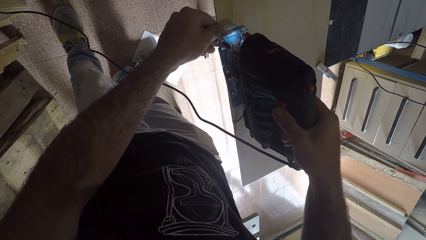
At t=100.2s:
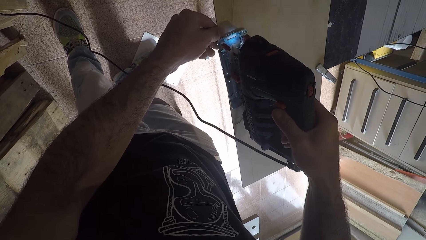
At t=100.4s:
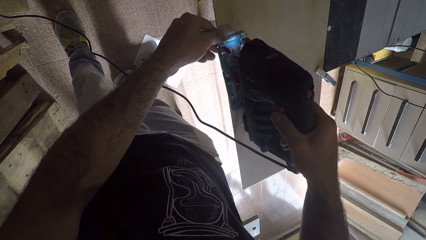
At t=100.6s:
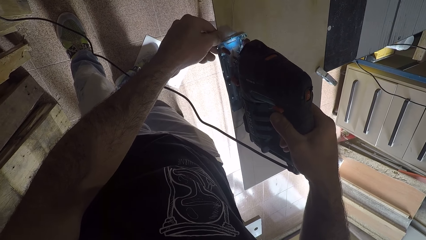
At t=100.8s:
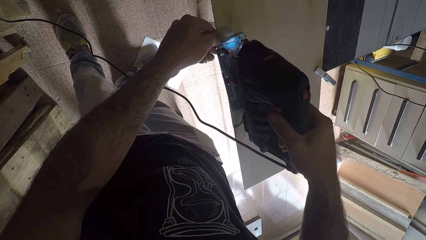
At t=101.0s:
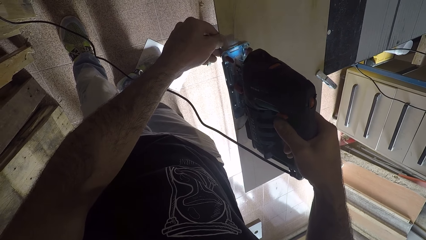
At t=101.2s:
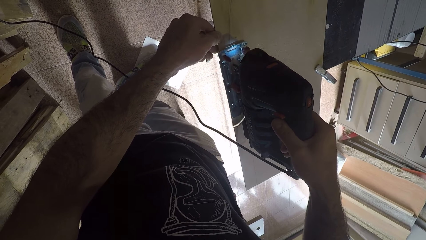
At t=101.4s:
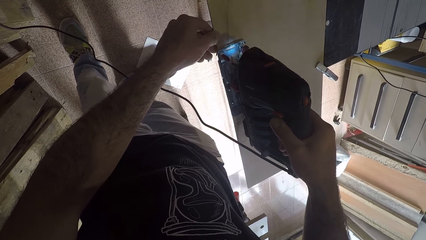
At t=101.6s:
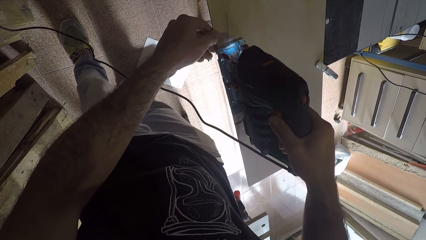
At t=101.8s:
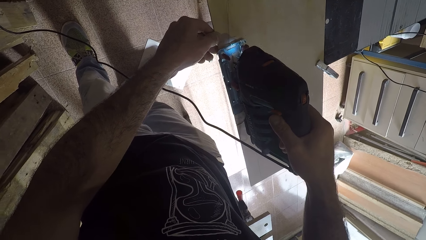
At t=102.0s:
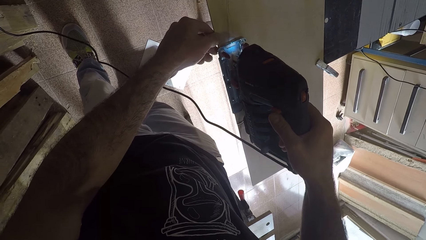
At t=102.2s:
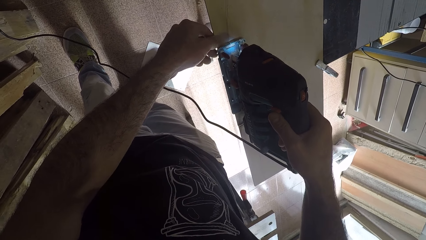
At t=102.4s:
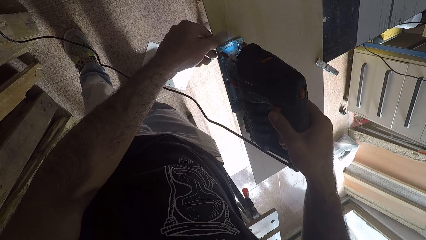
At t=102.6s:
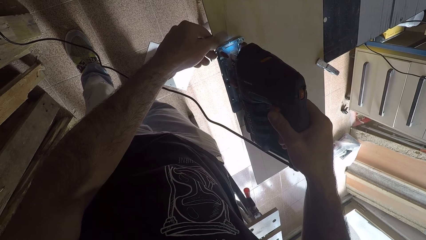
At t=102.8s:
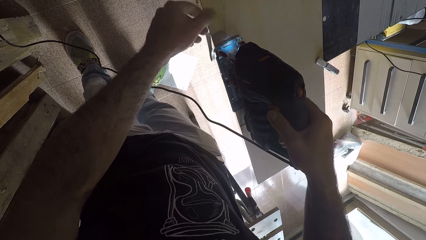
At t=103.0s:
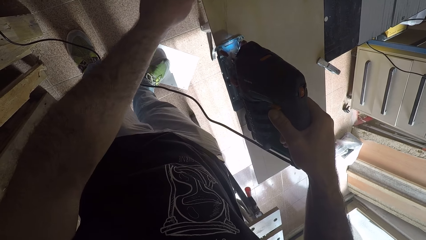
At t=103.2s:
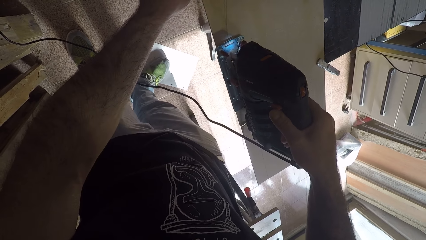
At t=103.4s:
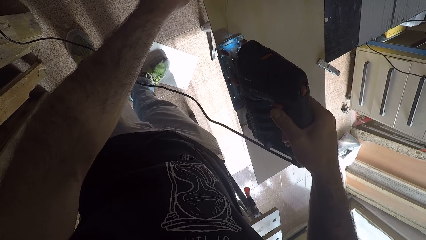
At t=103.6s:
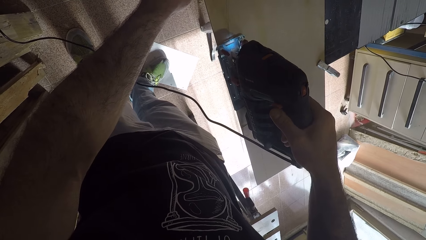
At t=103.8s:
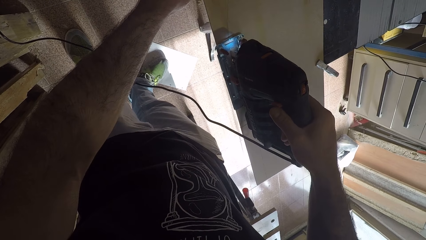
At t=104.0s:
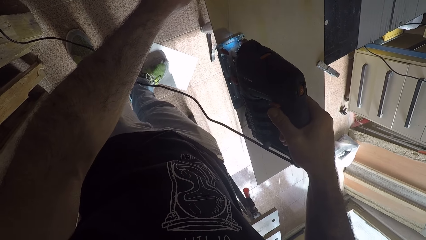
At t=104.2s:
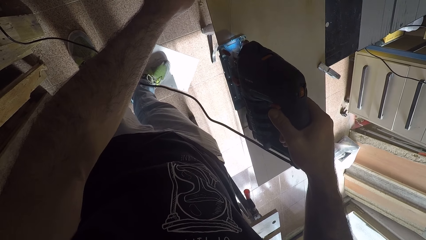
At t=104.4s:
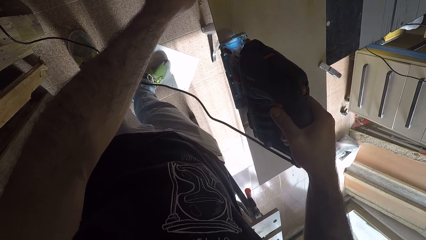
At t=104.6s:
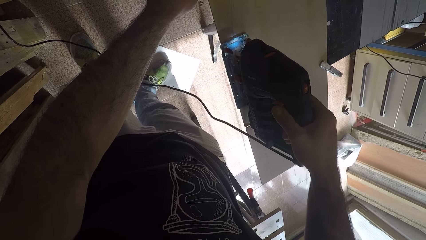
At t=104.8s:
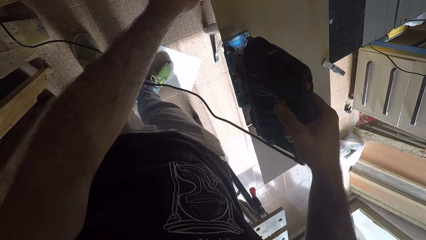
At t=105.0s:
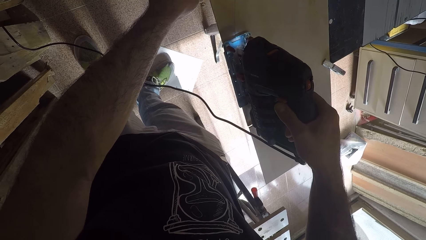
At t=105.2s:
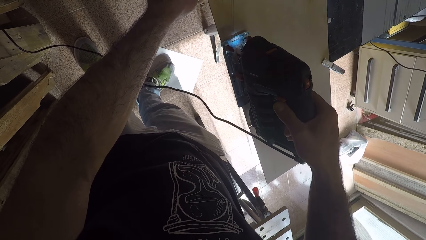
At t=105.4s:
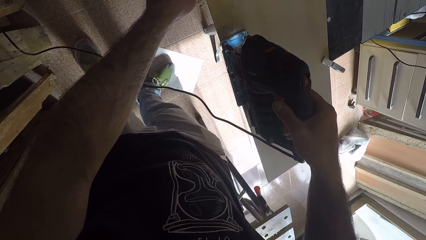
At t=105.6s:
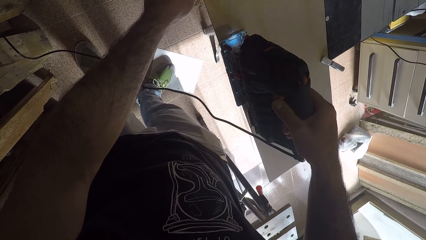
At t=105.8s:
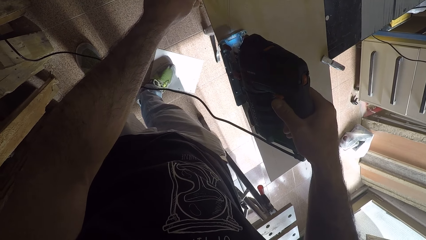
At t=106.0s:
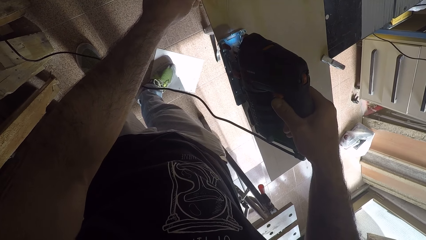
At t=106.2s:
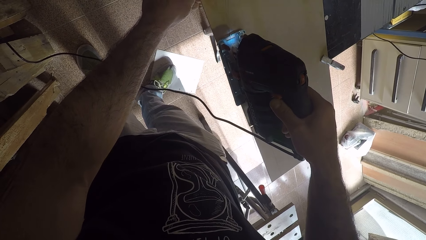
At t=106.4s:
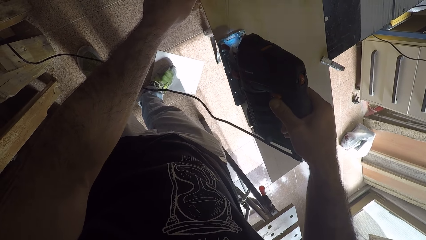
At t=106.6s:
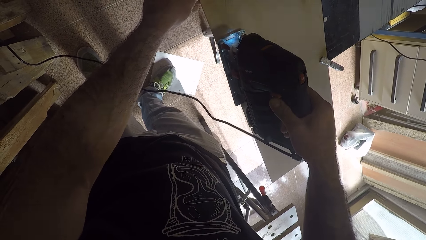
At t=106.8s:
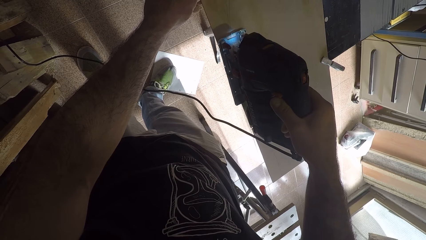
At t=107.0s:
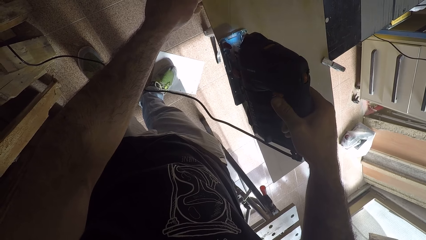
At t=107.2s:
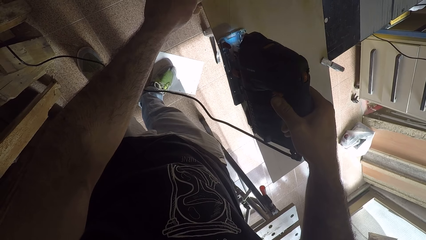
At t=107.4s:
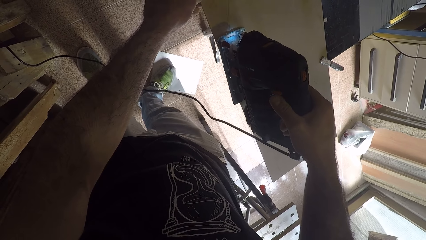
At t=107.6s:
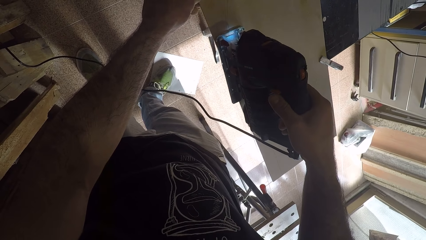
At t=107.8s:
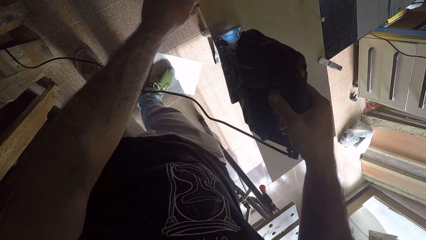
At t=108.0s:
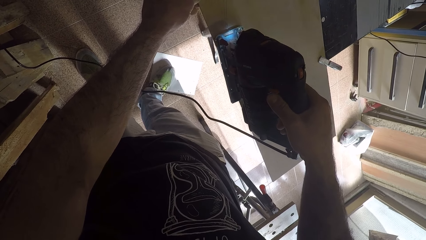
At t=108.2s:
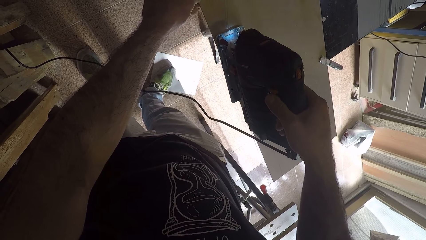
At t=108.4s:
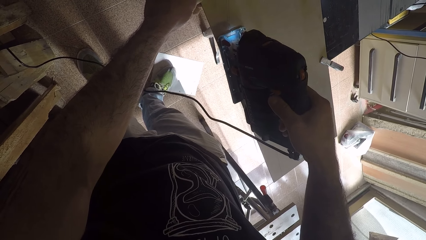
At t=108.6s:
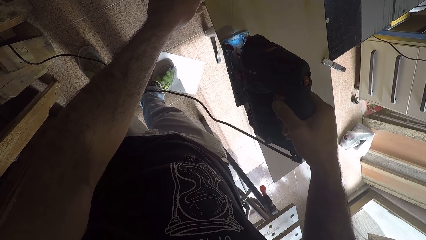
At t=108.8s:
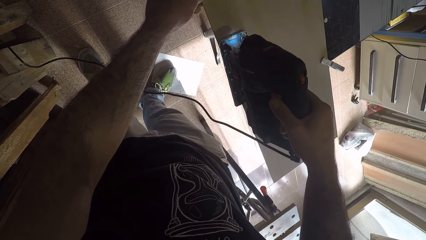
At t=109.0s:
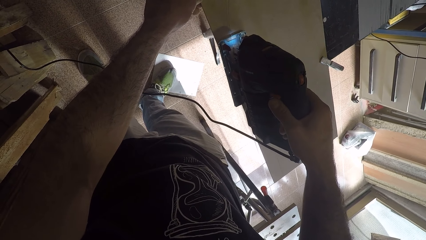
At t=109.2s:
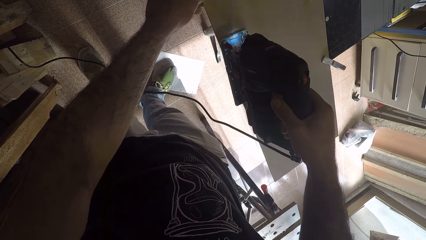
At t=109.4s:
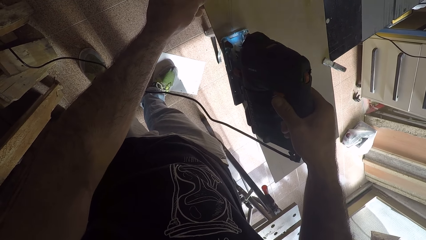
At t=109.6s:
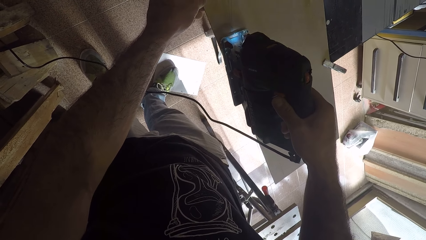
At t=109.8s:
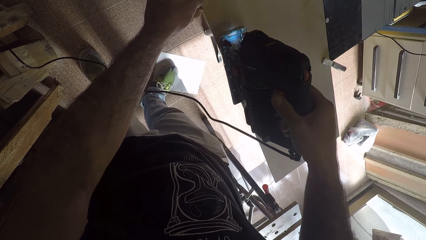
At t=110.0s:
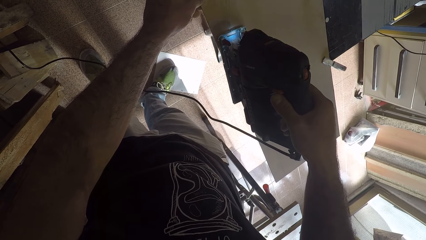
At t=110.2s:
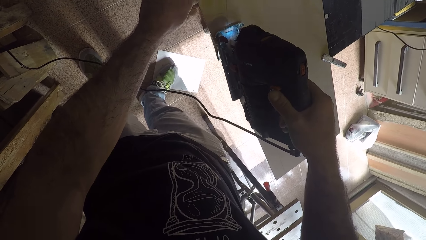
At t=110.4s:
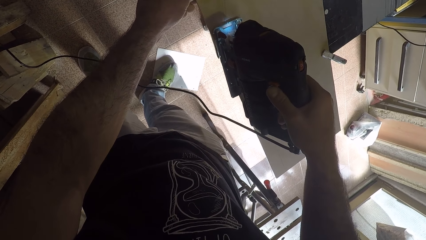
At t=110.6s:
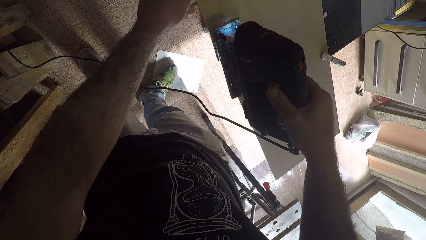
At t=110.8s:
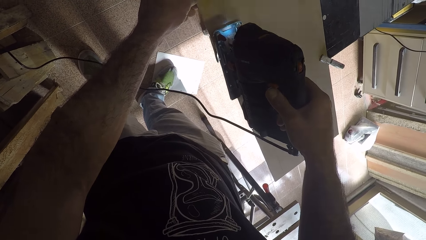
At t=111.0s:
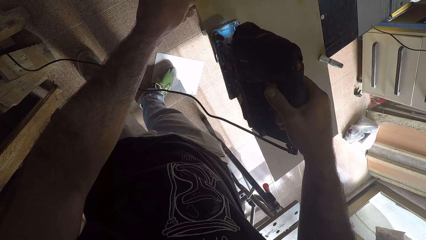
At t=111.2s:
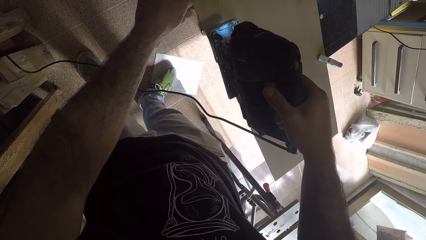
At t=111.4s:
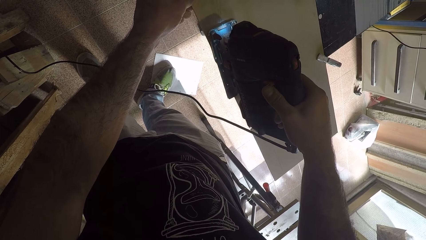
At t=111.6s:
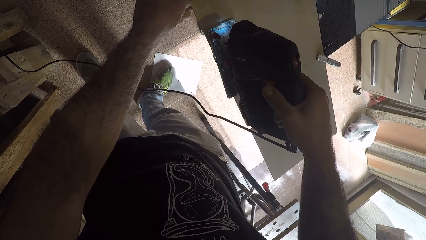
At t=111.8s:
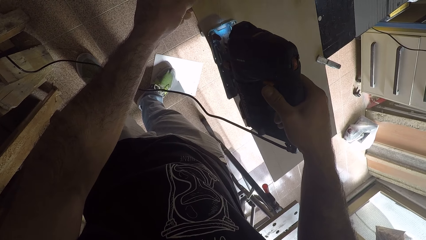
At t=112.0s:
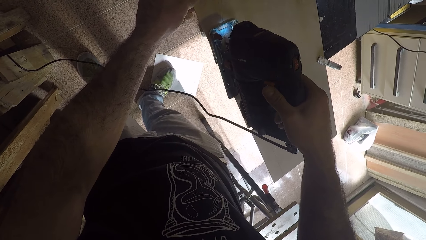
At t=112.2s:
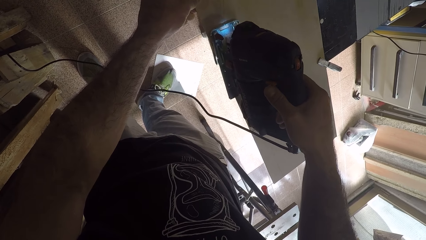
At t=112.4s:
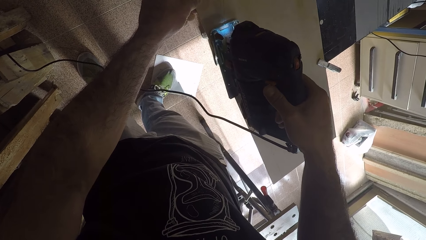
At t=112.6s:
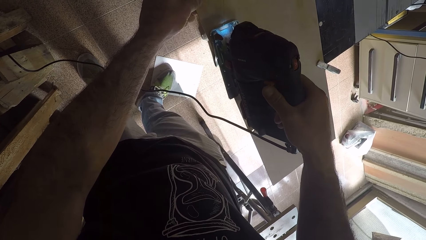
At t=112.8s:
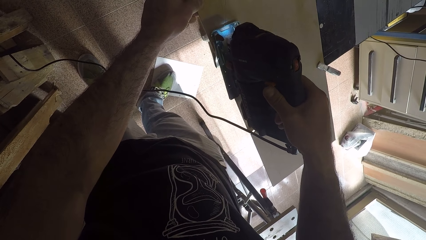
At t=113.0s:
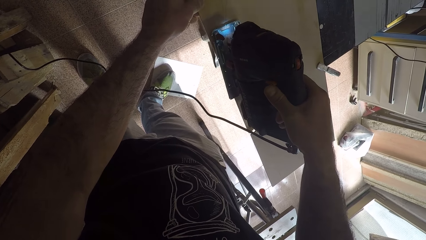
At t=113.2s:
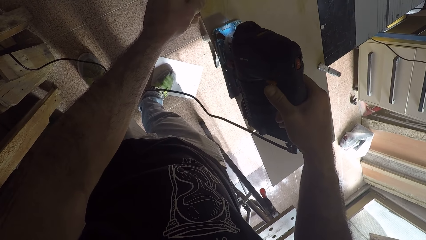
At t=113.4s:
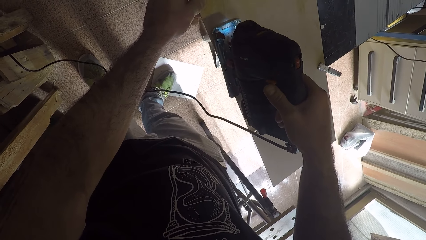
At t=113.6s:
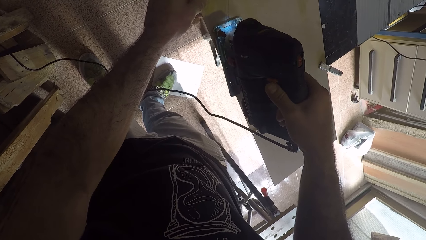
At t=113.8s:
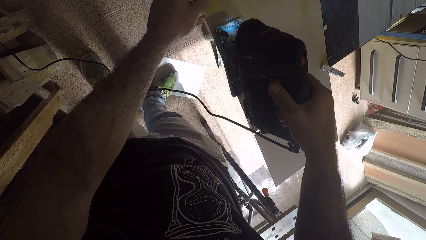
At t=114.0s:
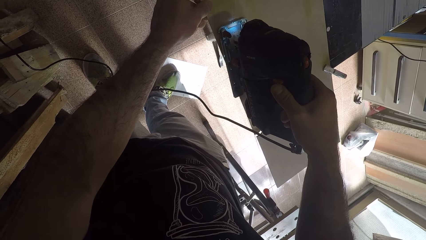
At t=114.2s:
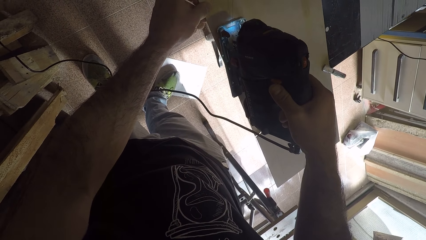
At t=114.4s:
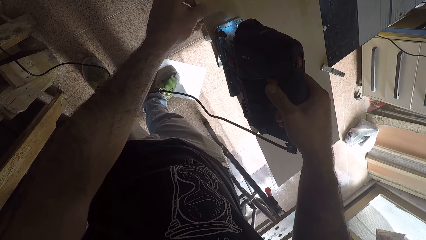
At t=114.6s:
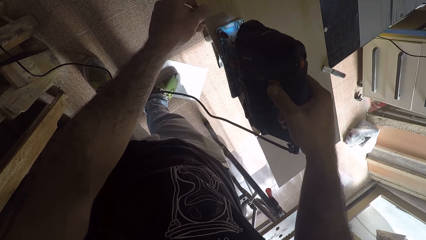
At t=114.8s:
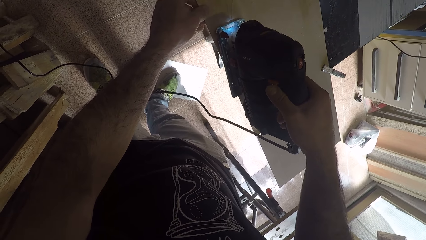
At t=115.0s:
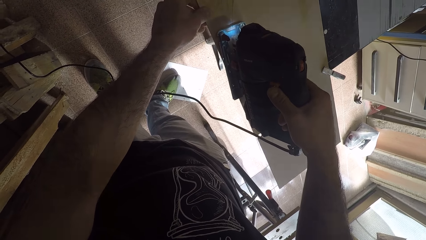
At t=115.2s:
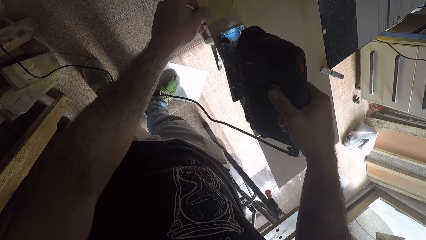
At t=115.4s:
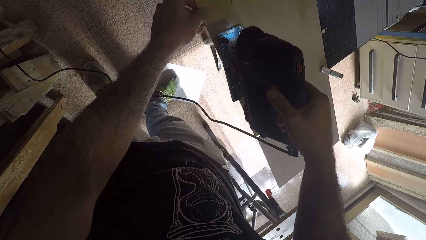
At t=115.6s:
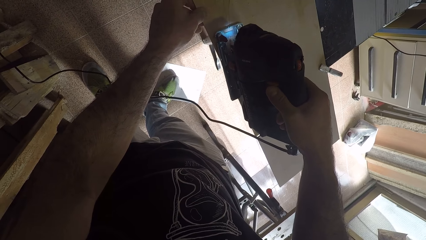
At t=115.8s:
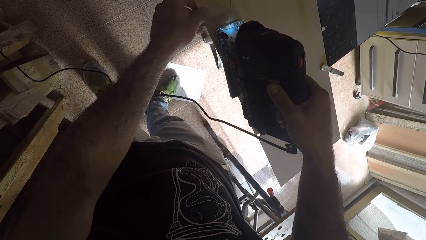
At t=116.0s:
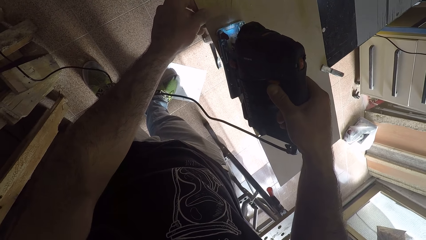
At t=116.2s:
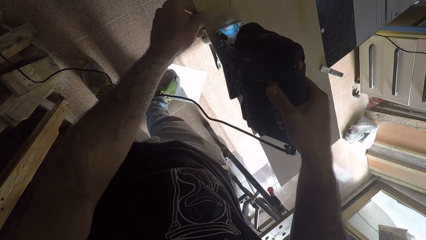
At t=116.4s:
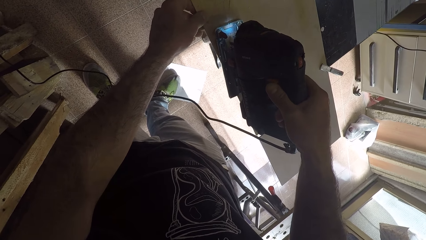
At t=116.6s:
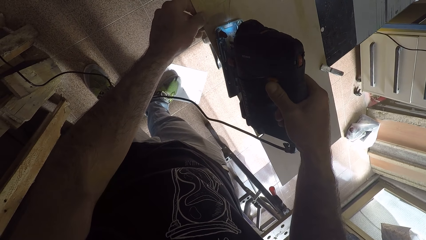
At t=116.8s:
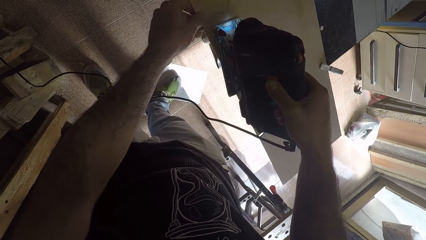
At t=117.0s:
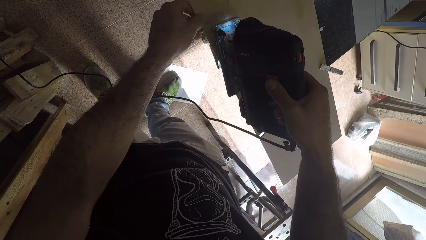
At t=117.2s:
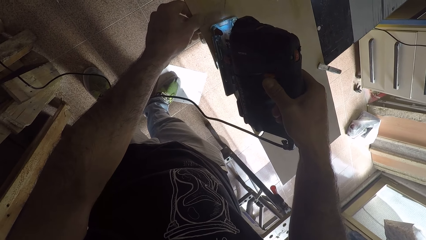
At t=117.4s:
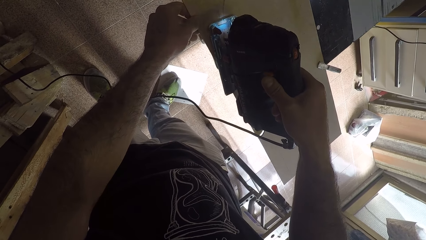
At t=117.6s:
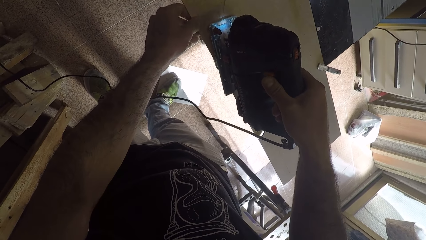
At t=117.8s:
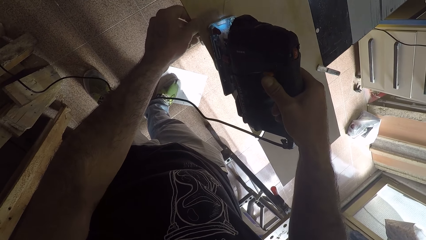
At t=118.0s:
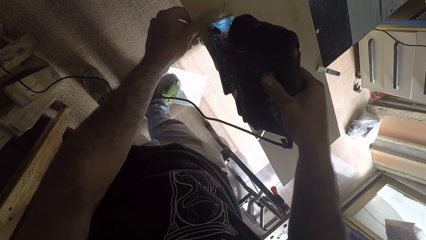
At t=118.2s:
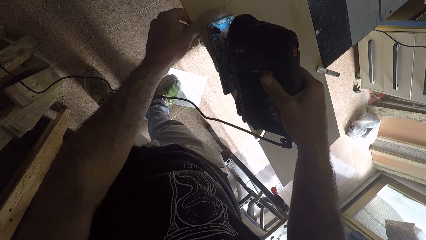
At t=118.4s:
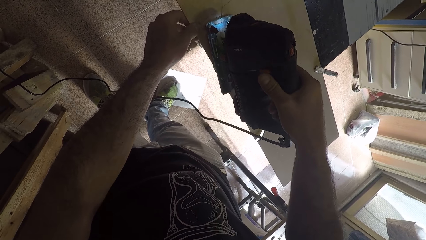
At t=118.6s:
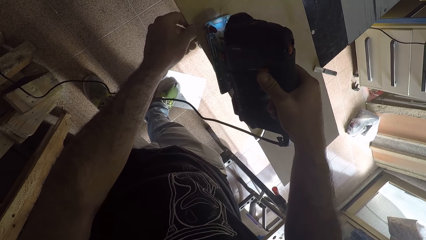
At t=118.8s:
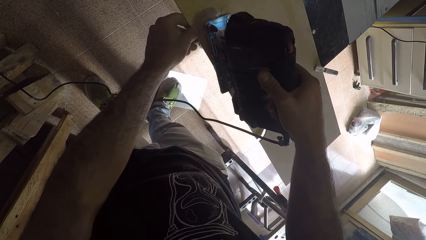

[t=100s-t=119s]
The camera wearer switches off the saw machine. He cuts the wood with the saw machine. He switches on the saw machine. He moves his left hand forward on the wood. He switches off the saw machine. He cuts the wood with the saw machine. He switches on the saw machine. He switches off the saw machine. He cuts the wood with the saw machine. He switches on the saw machine.
